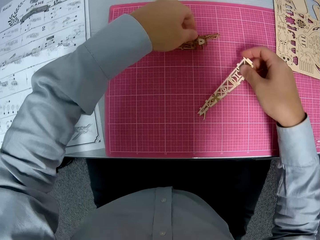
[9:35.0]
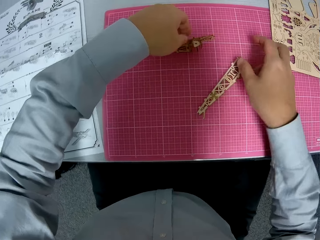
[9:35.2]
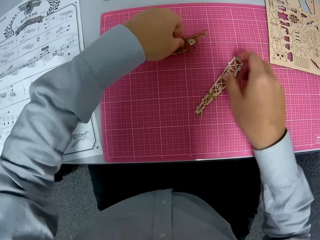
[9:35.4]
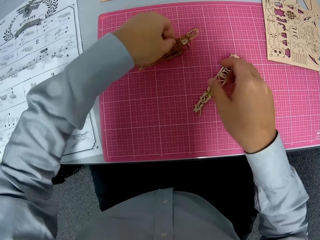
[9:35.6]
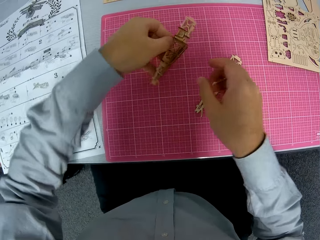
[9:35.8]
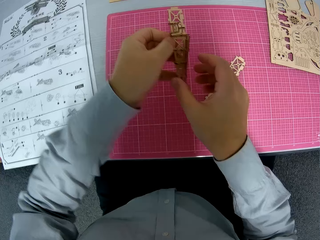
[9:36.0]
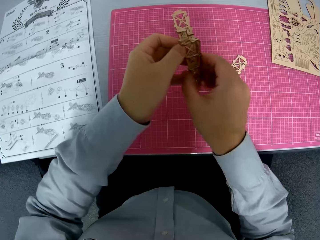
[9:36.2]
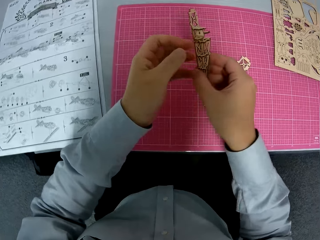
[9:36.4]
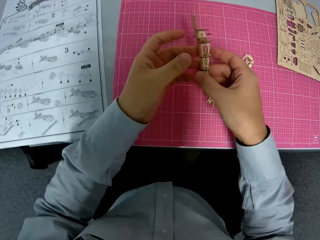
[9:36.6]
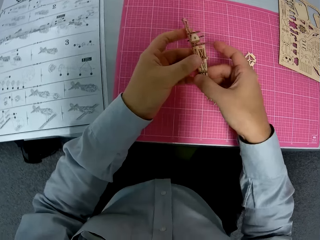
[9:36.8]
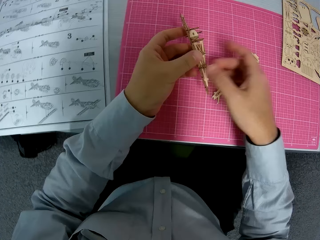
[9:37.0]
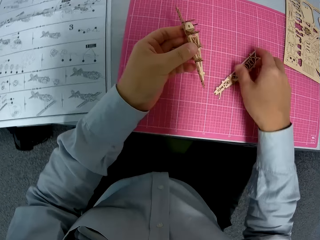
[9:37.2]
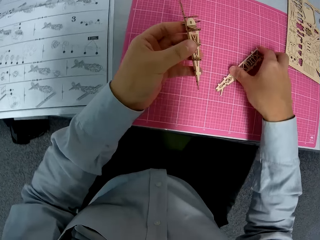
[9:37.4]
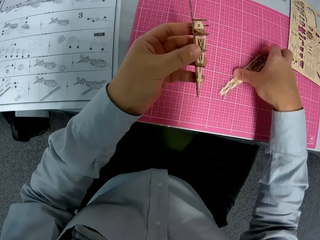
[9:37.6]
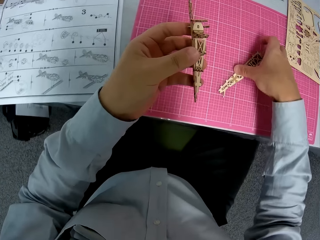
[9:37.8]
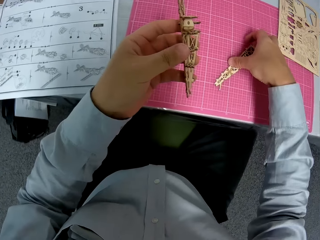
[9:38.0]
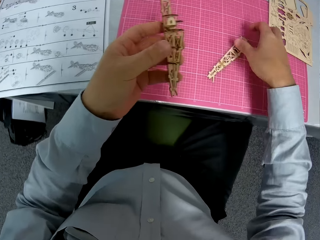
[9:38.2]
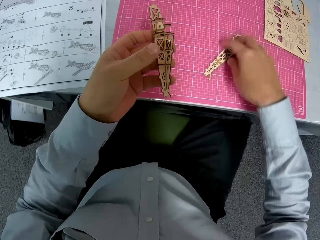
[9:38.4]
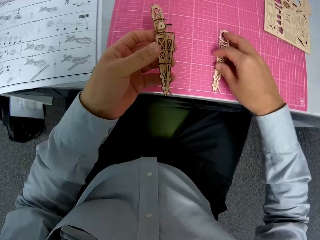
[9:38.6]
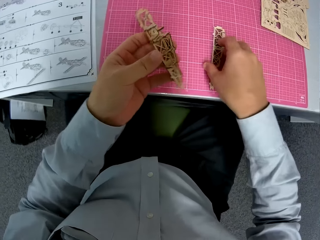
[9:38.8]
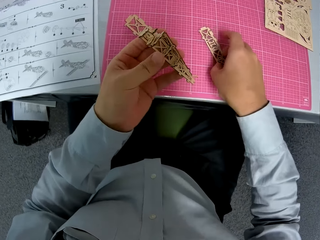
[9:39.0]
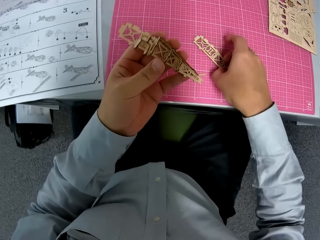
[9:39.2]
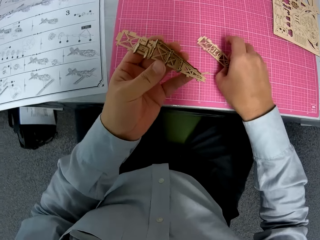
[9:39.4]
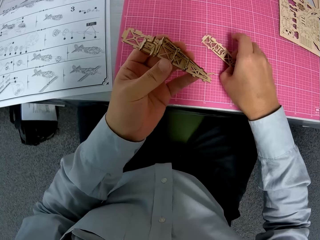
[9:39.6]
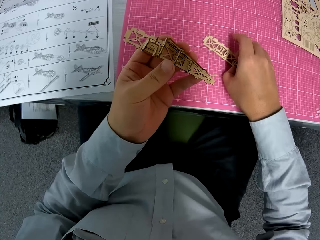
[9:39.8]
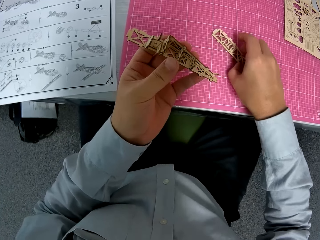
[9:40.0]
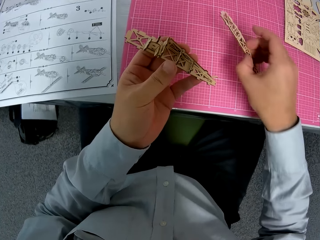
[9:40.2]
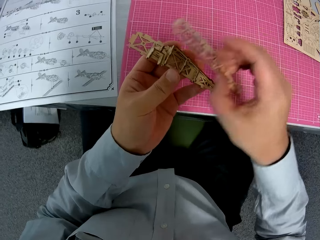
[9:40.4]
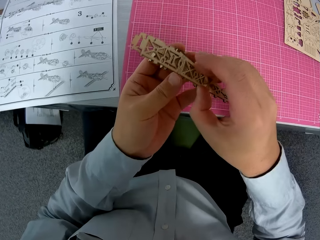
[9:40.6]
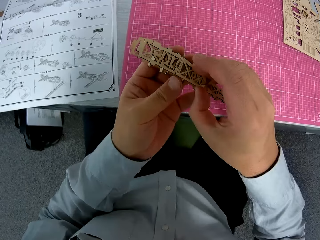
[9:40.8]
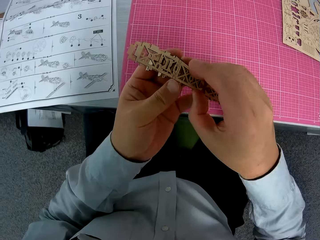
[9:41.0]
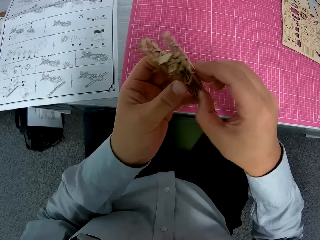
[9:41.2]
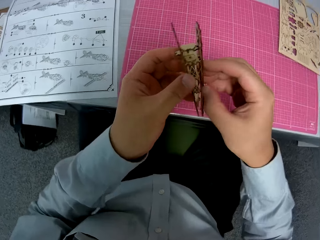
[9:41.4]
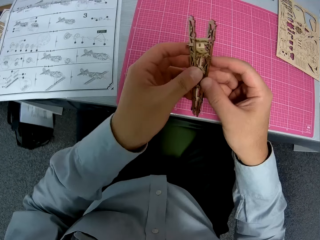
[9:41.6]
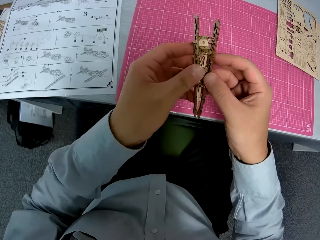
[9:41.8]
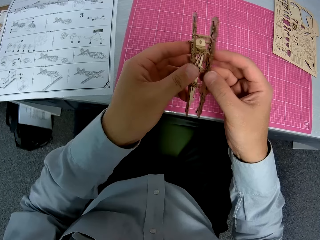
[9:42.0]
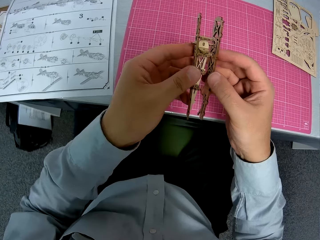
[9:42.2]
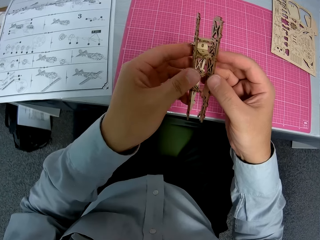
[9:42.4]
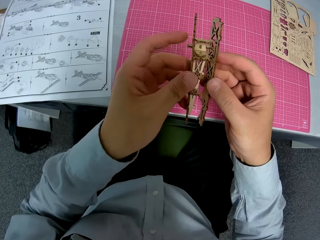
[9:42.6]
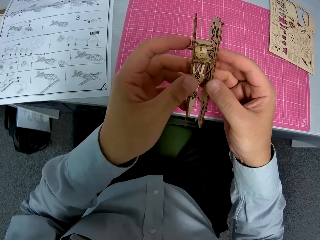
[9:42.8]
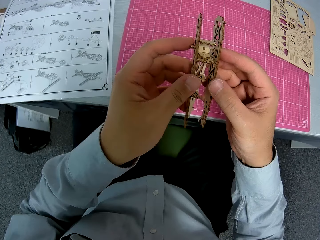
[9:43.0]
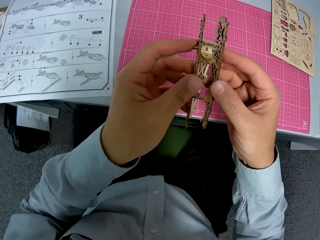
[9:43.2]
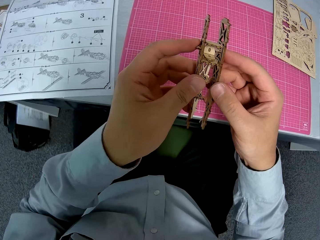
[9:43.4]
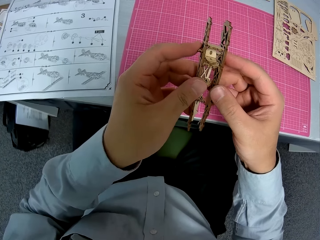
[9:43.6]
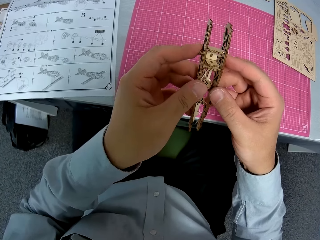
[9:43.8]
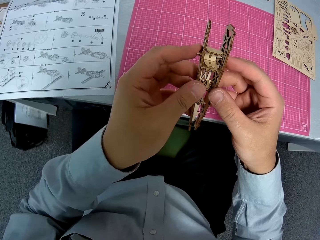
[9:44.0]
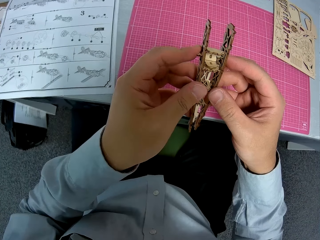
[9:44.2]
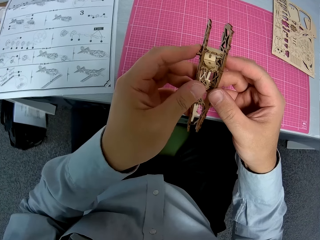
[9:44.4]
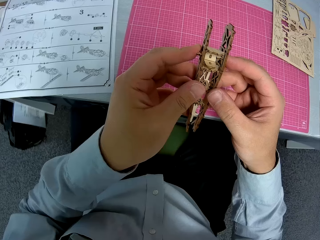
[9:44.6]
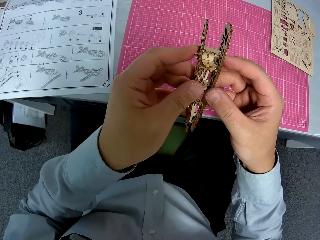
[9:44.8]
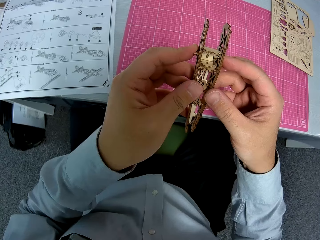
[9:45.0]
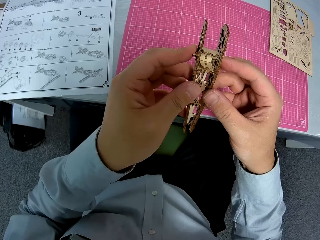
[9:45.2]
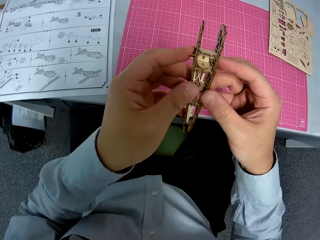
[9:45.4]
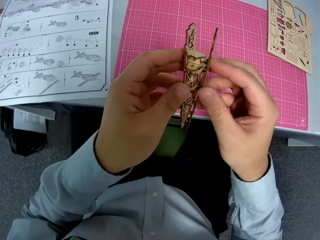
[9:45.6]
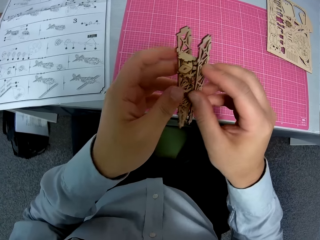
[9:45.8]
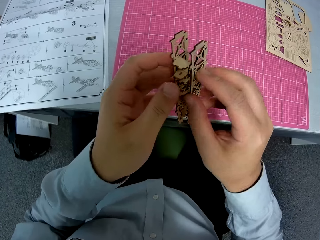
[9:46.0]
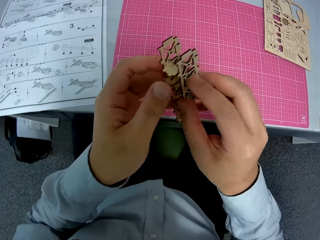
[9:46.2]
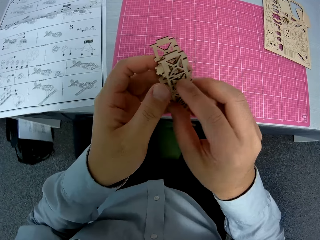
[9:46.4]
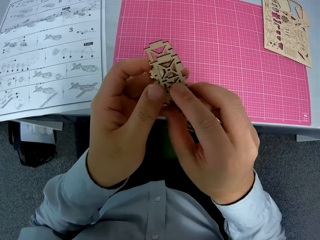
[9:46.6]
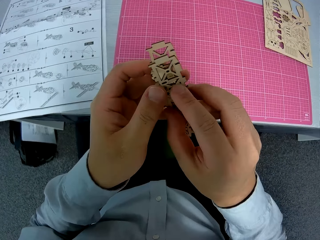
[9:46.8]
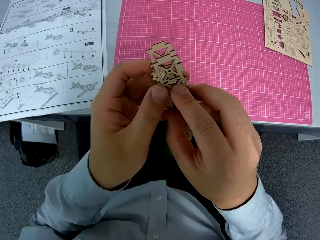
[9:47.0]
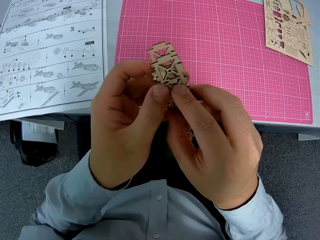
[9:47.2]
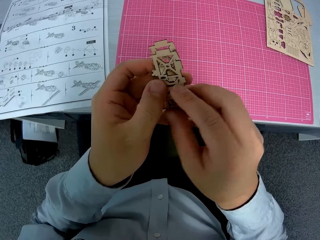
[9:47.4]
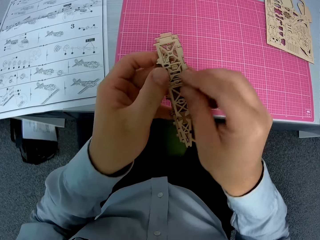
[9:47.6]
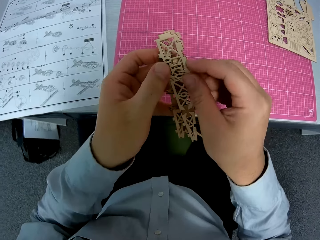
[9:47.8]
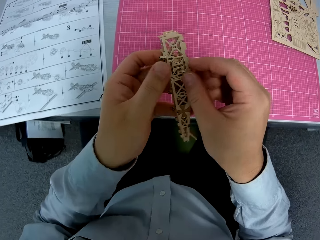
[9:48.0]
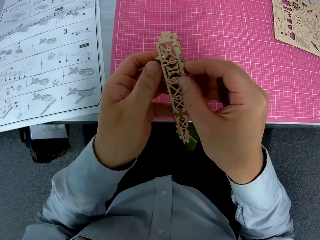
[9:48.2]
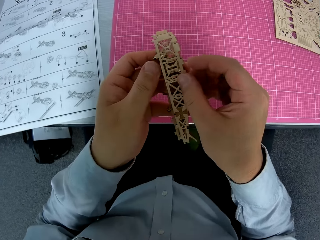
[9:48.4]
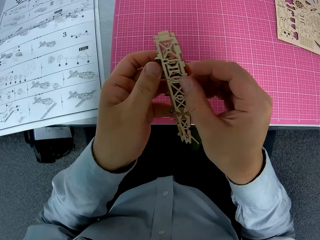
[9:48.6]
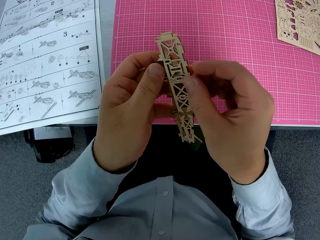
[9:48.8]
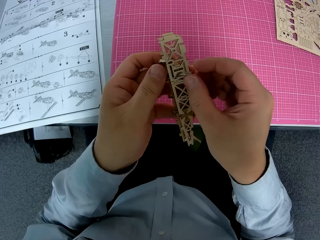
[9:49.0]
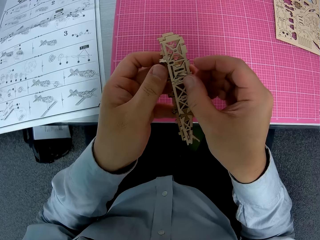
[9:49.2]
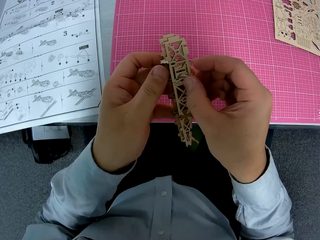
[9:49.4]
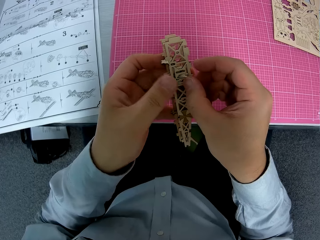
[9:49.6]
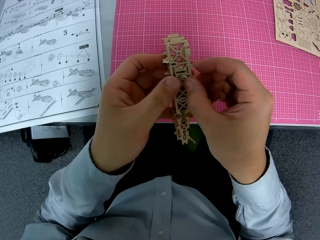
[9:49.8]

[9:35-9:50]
The camera wearer turns the wooden craft shapes. They drop the piece of paperwork from the table and pick up another piece of paperwork from the table. They turn the wooden craft shapes. They pick up a piece of paperwork from the table. They fix the pieces of paperwork together. They turn the wooden craft shapes. They fix the wooden craft shapes. They turn the wooden craft shapes. They fix the wooden craft shapes.

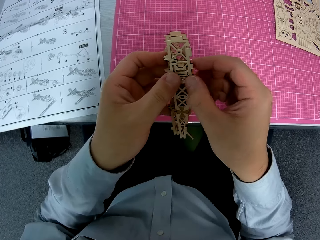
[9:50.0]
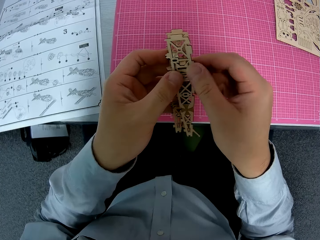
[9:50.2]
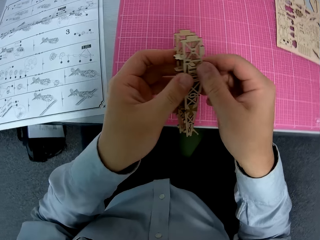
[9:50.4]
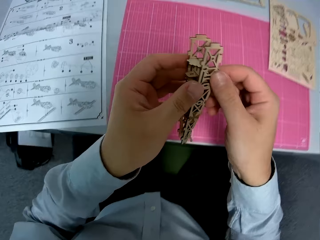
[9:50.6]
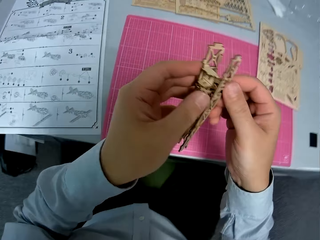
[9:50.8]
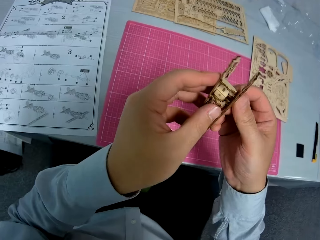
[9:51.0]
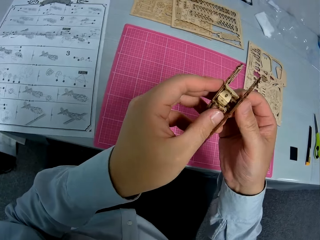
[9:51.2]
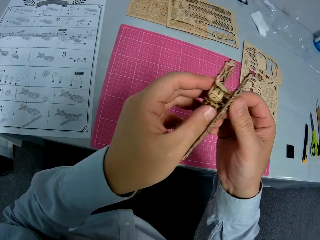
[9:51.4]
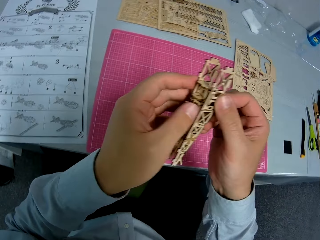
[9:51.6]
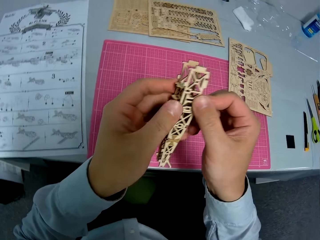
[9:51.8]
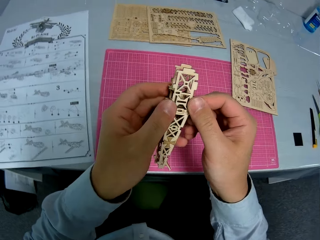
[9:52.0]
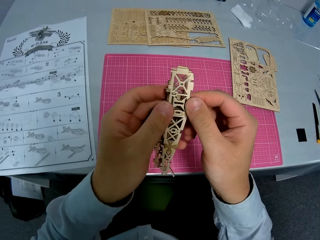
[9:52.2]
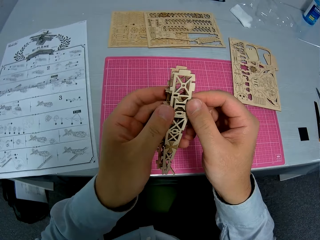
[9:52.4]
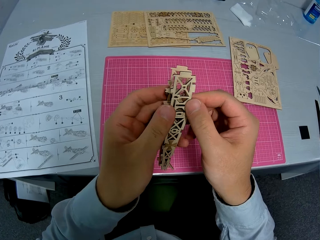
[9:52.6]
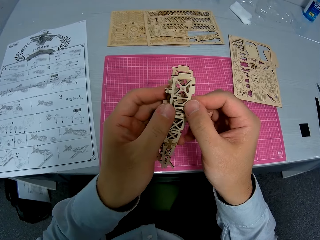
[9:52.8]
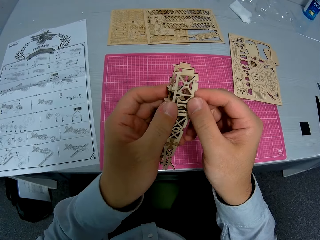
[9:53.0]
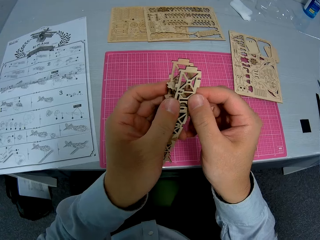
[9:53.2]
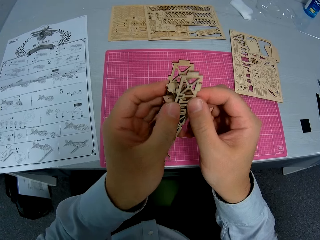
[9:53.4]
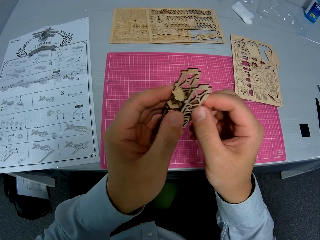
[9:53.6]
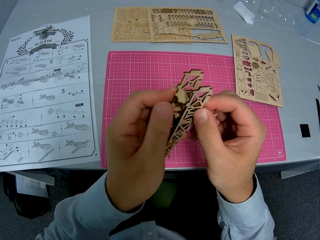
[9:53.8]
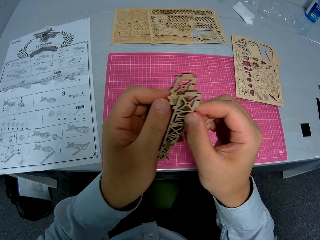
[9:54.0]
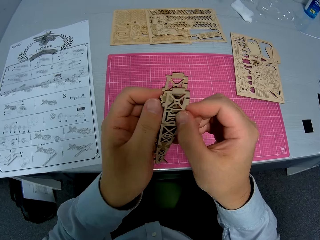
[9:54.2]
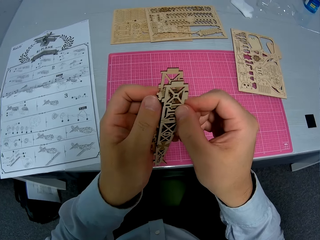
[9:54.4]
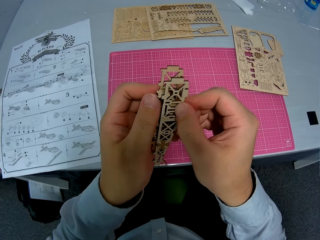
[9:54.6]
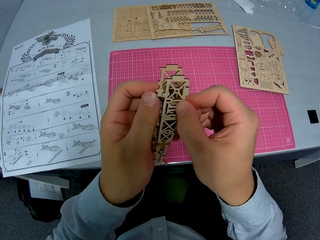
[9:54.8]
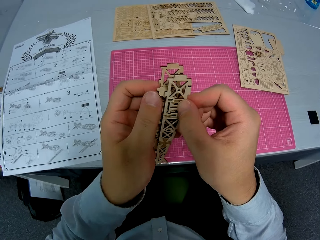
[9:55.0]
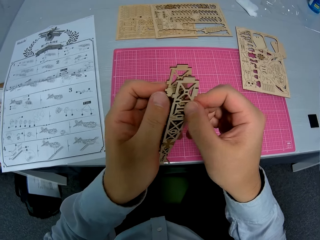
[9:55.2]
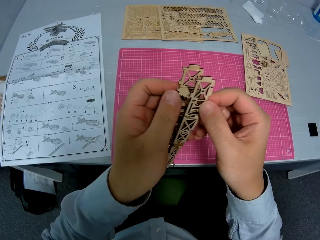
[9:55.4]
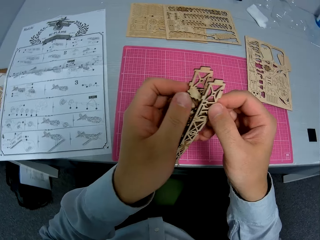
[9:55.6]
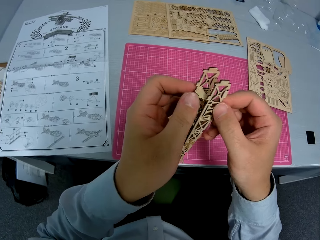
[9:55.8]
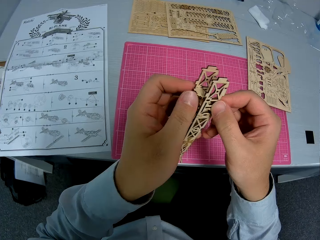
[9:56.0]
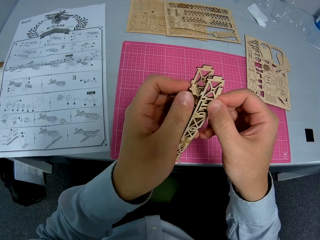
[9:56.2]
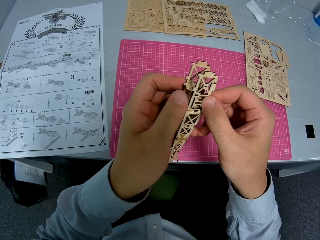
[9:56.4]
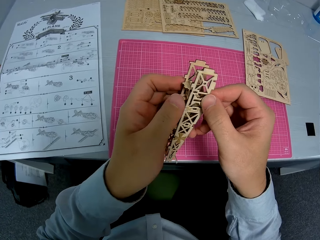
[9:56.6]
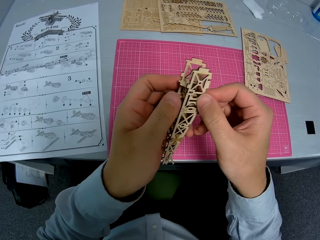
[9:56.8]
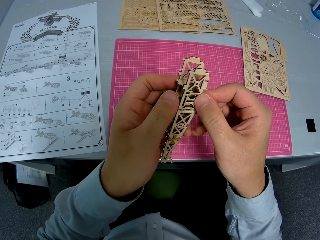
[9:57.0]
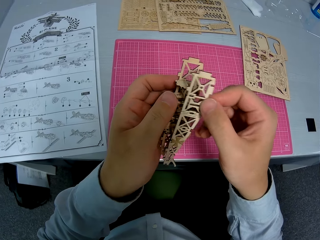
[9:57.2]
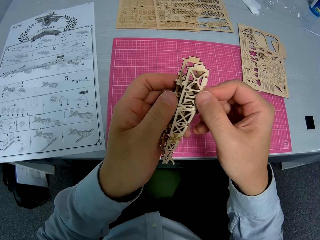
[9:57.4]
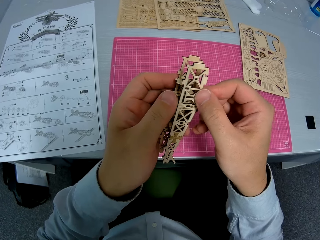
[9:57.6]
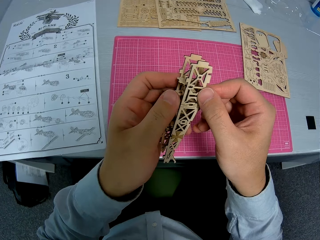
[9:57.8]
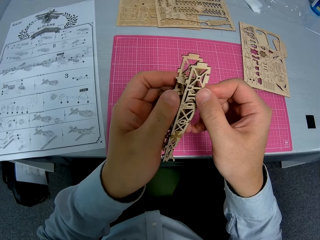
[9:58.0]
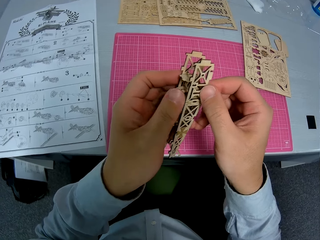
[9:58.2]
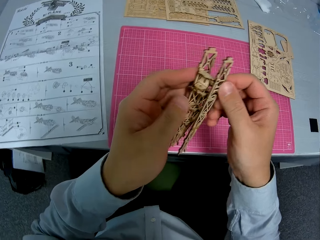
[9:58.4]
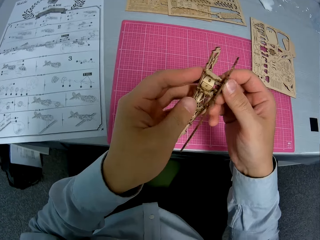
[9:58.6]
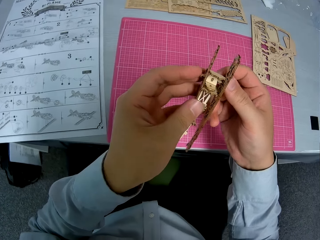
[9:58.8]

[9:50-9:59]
The camera wearer turns the wooden craft shapes. They fix the wooden craft shapes.
